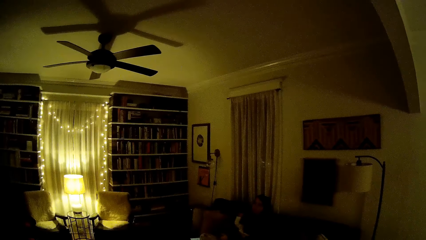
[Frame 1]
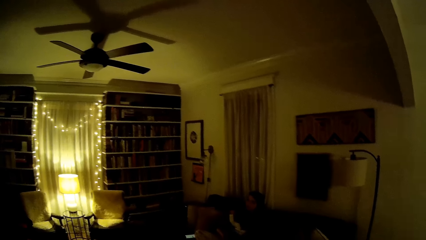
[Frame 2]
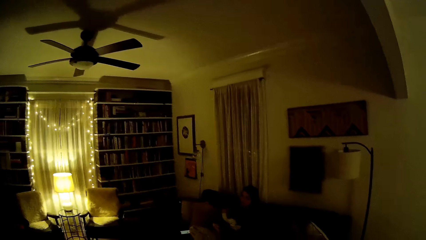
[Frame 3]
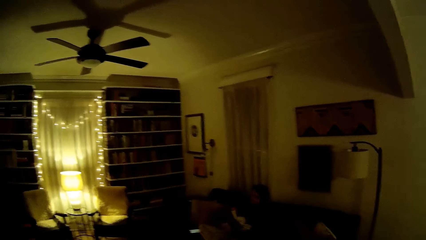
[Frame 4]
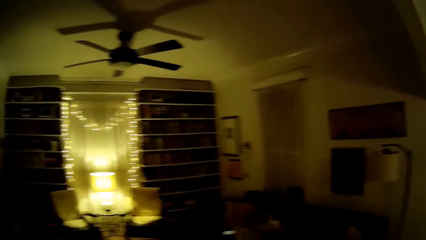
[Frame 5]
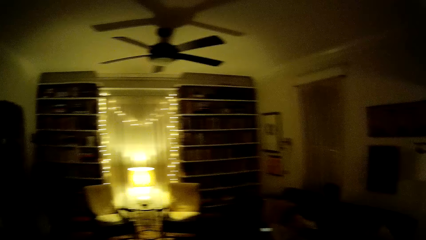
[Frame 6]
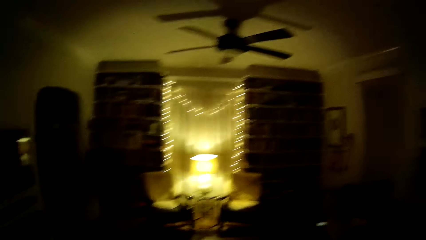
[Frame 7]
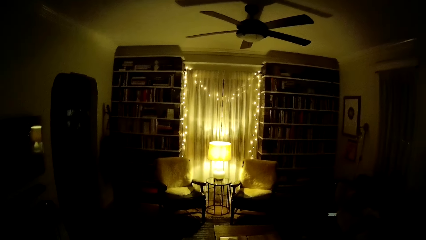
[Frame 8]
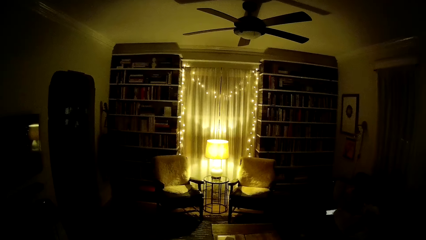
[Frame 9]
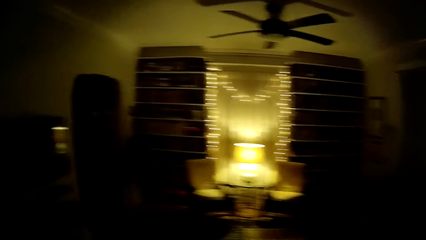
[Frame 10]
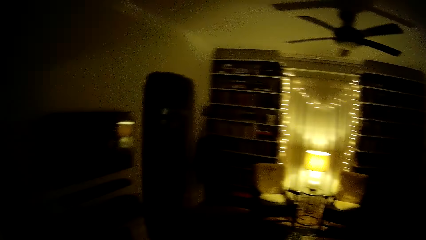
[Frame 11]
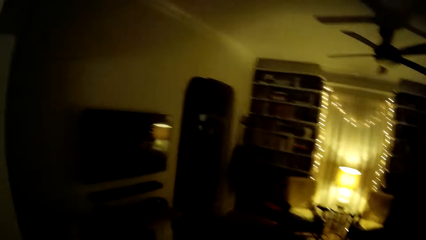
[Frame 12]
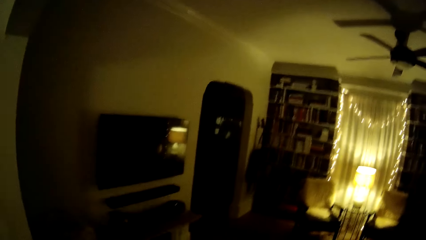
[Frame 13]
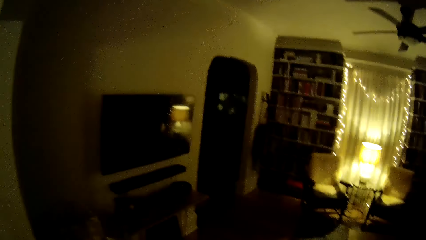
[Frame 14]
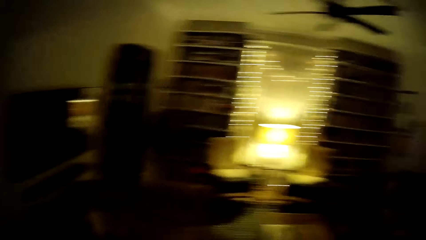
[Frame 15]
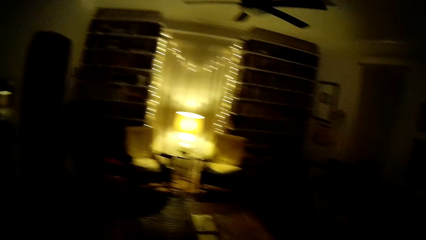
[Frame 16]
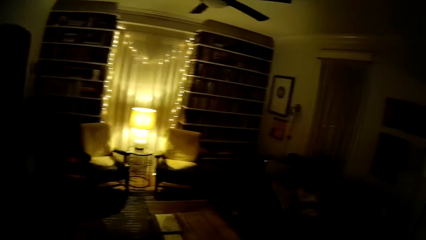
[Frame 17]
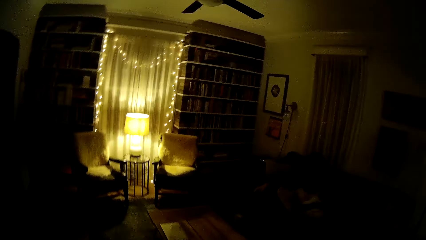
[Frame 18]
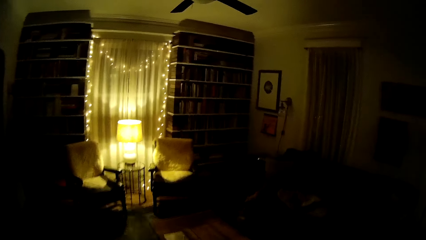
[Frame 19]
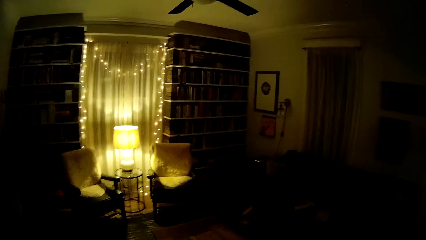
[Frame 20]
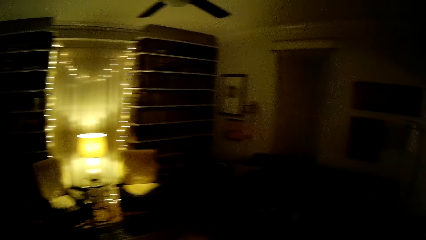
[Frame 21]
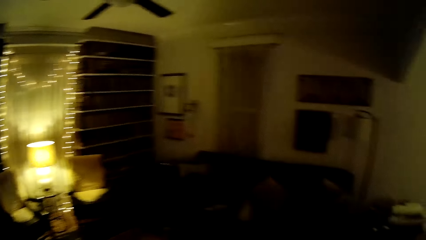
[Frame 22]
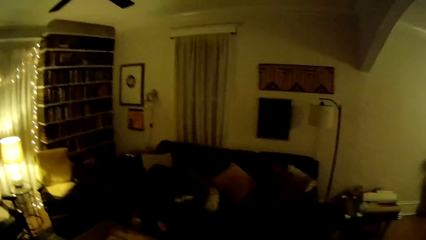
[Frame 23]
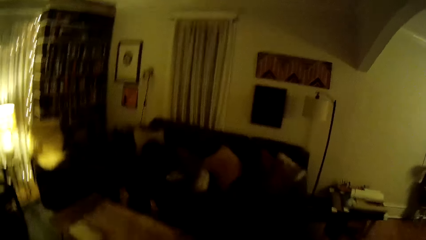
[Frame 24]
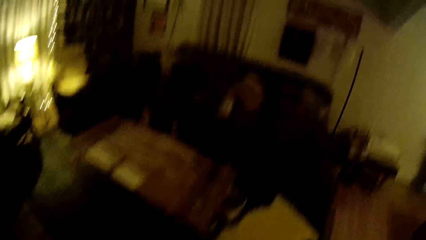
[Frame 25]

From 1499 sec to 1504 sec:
The camera wearer talks to the lady.
